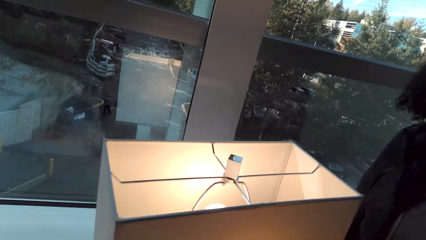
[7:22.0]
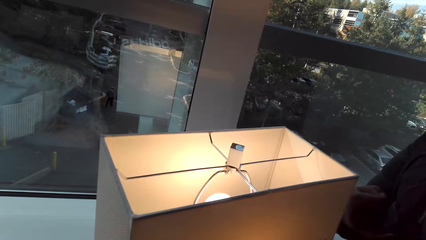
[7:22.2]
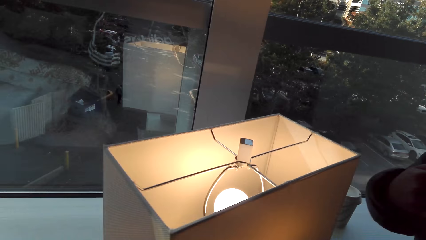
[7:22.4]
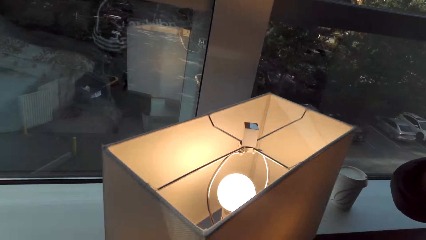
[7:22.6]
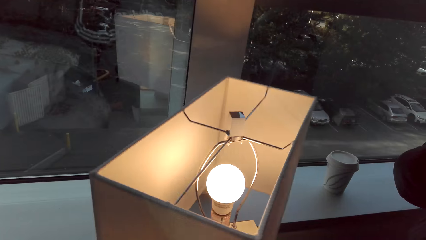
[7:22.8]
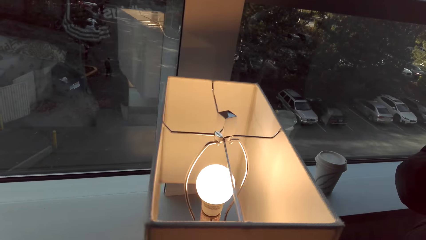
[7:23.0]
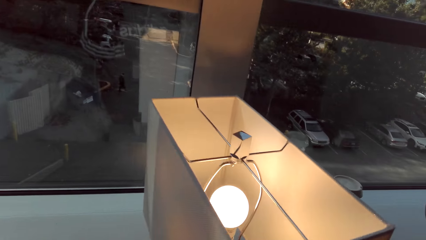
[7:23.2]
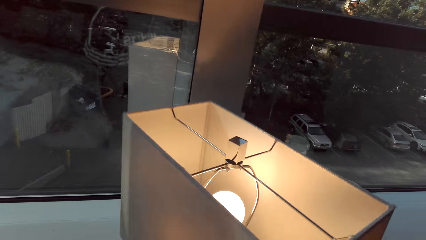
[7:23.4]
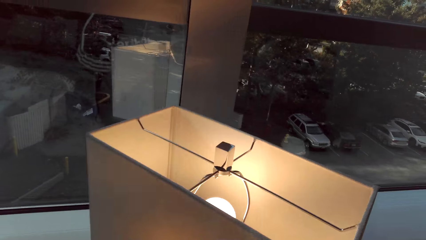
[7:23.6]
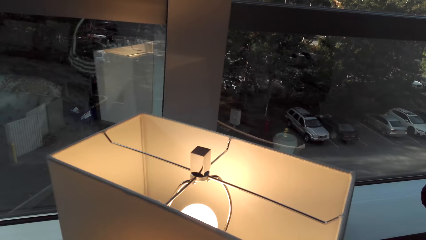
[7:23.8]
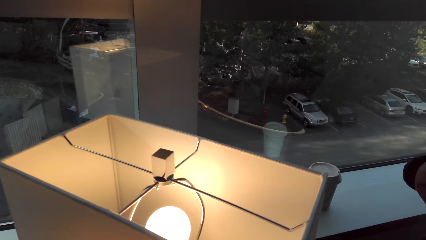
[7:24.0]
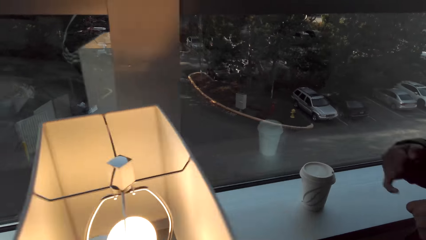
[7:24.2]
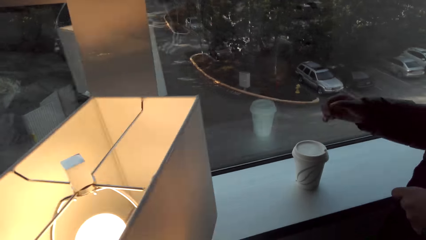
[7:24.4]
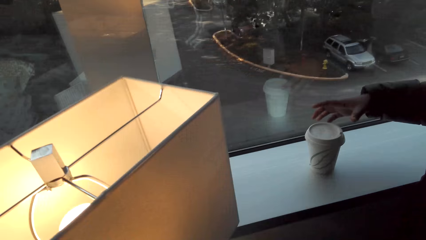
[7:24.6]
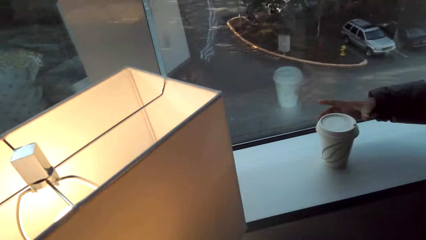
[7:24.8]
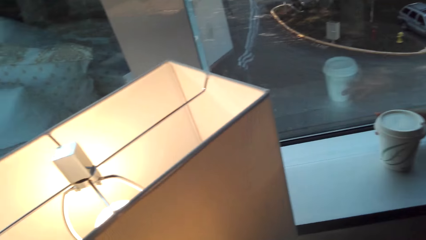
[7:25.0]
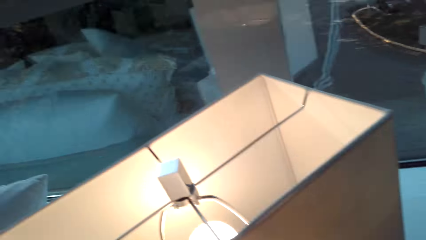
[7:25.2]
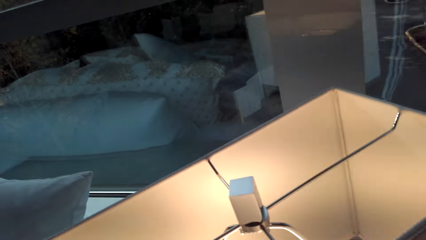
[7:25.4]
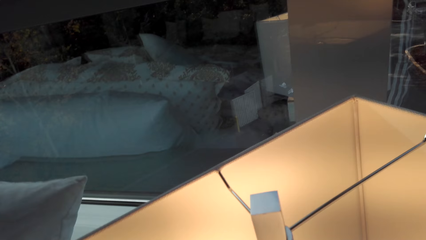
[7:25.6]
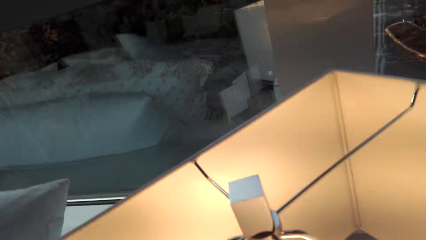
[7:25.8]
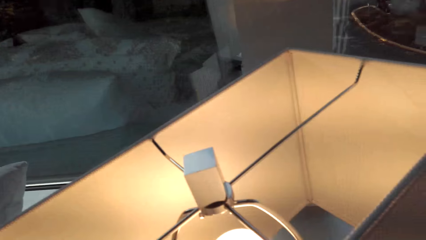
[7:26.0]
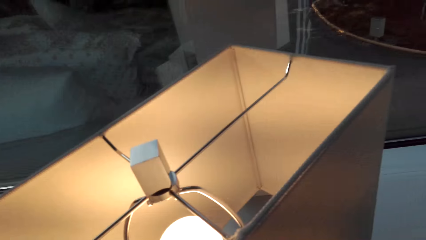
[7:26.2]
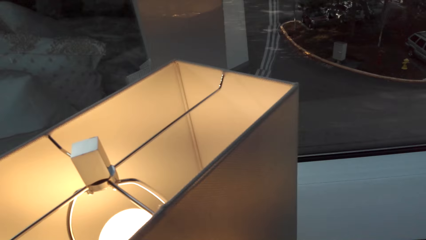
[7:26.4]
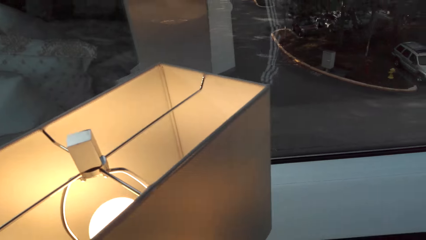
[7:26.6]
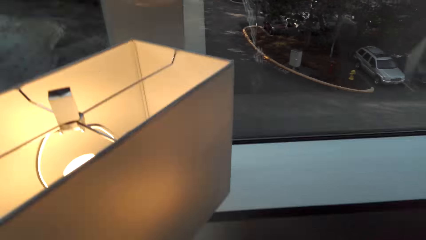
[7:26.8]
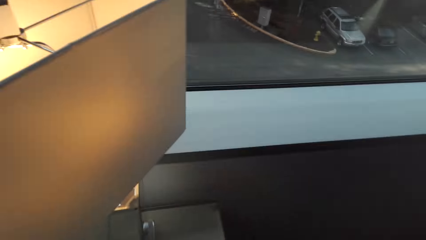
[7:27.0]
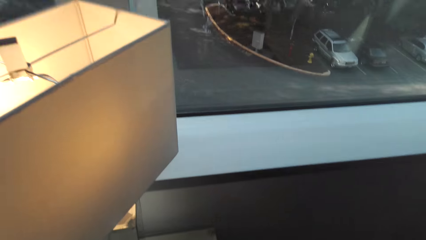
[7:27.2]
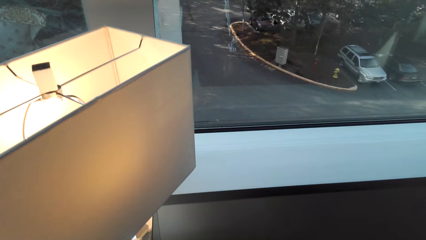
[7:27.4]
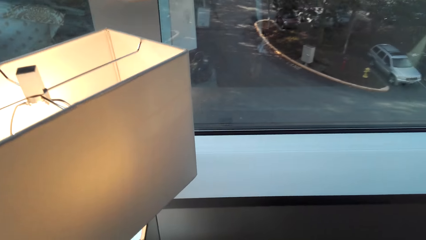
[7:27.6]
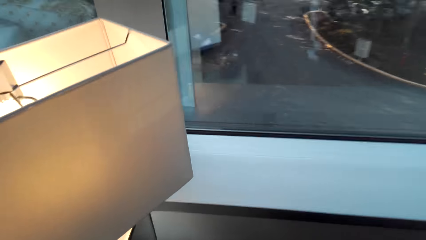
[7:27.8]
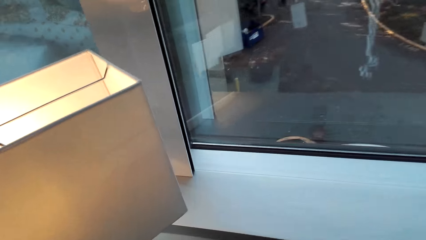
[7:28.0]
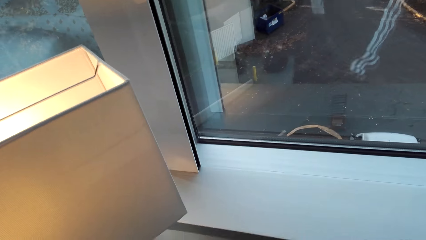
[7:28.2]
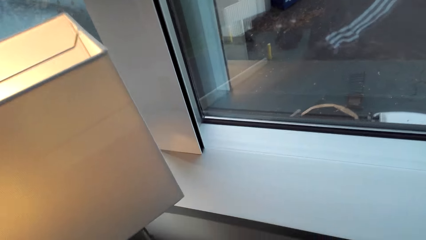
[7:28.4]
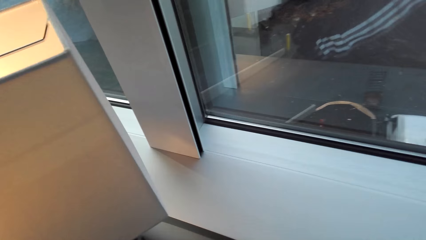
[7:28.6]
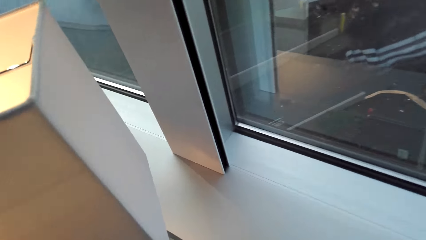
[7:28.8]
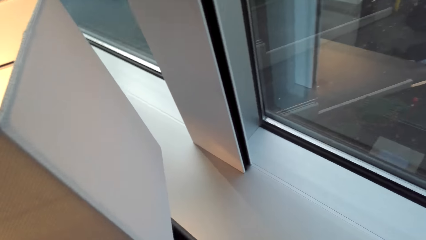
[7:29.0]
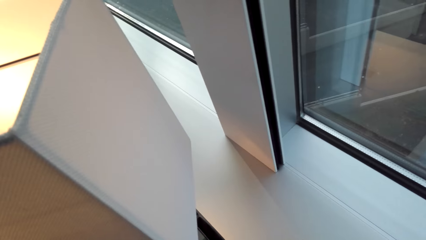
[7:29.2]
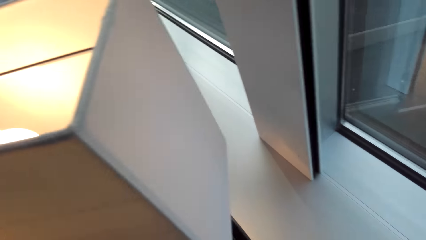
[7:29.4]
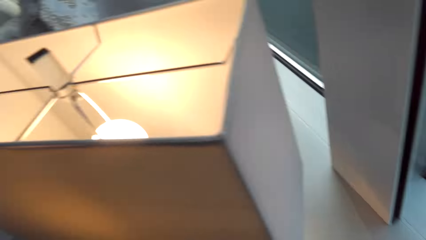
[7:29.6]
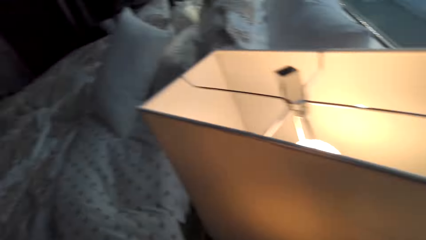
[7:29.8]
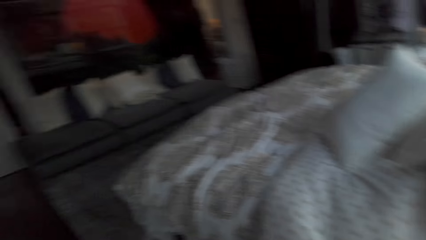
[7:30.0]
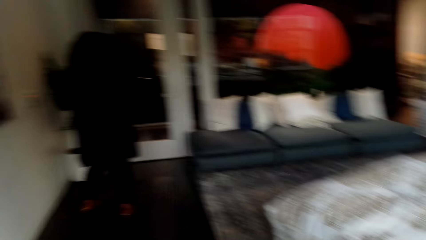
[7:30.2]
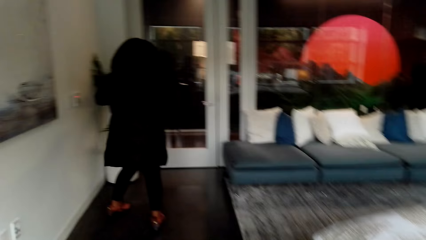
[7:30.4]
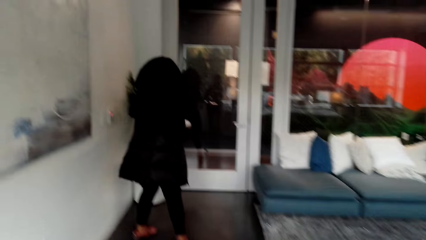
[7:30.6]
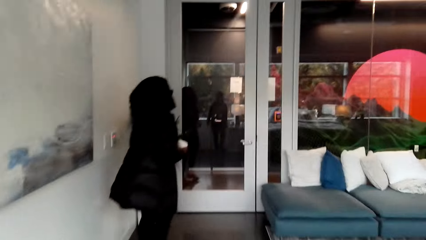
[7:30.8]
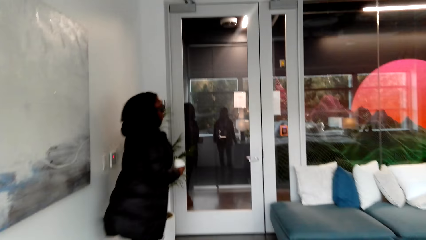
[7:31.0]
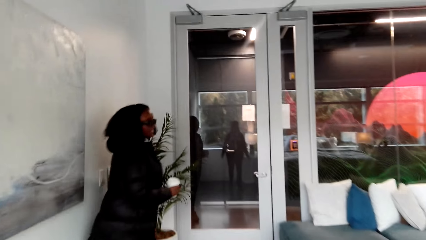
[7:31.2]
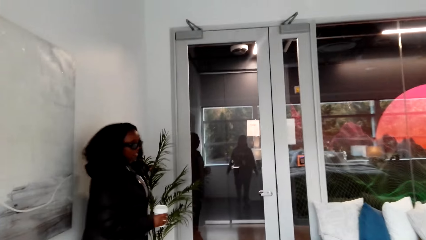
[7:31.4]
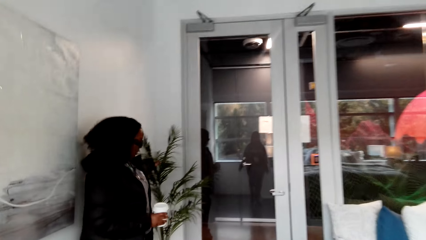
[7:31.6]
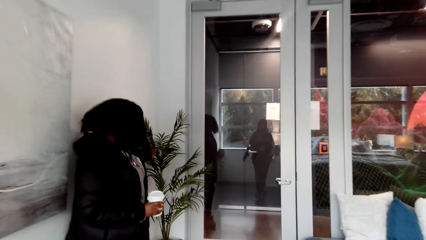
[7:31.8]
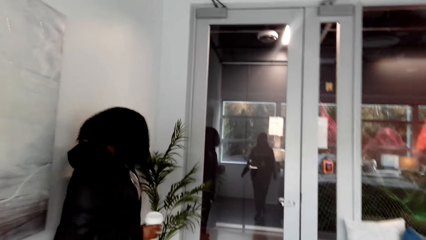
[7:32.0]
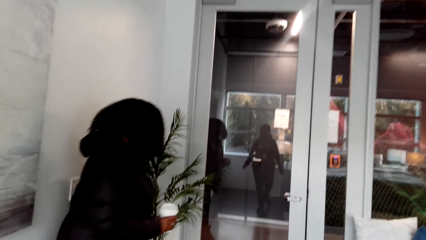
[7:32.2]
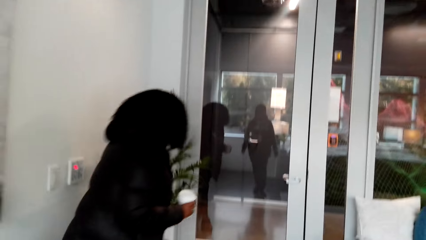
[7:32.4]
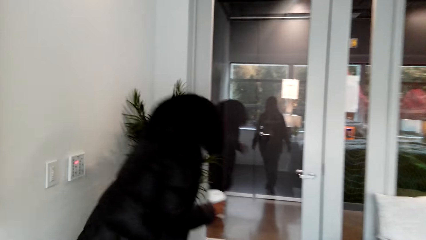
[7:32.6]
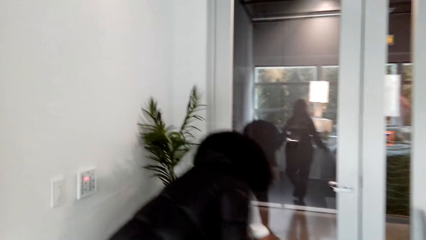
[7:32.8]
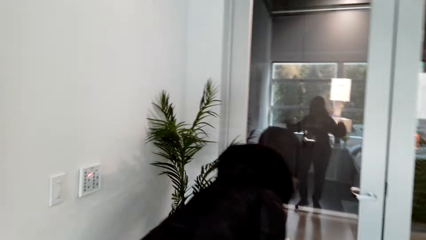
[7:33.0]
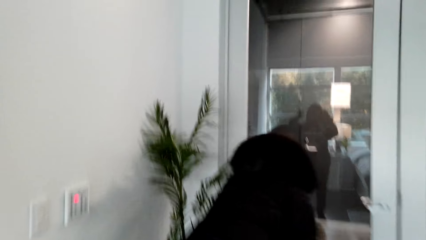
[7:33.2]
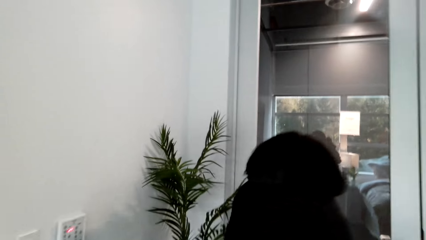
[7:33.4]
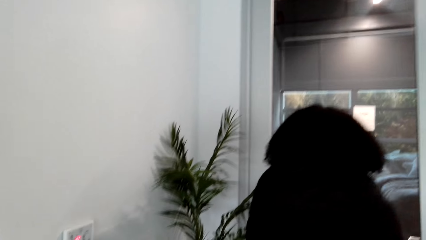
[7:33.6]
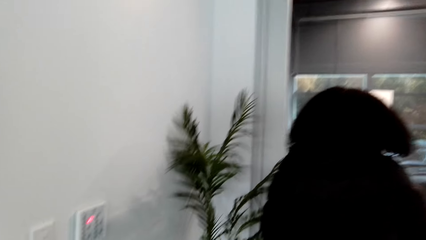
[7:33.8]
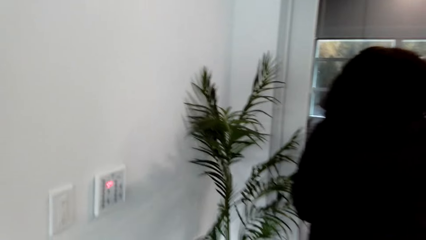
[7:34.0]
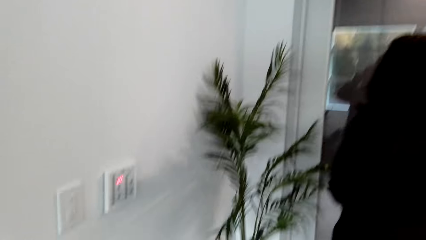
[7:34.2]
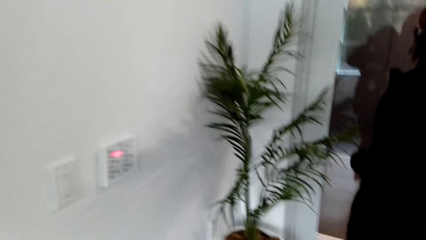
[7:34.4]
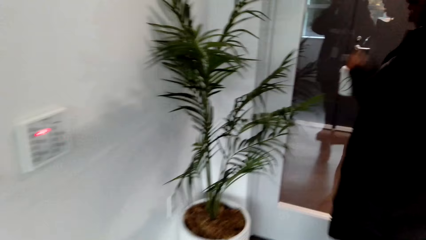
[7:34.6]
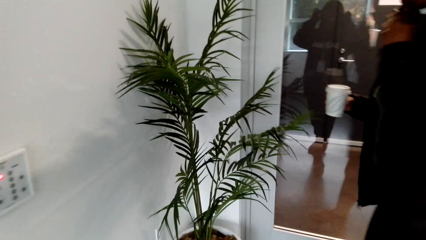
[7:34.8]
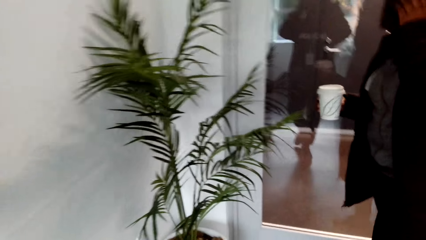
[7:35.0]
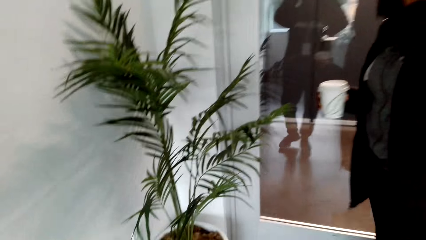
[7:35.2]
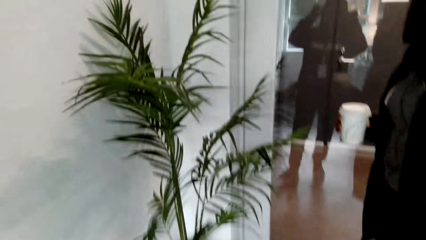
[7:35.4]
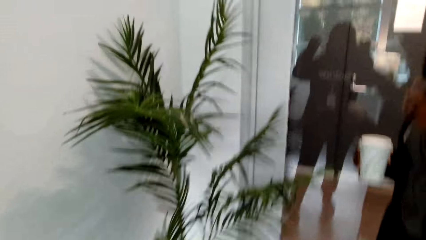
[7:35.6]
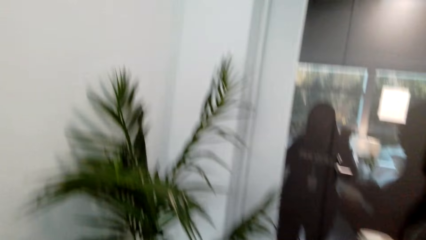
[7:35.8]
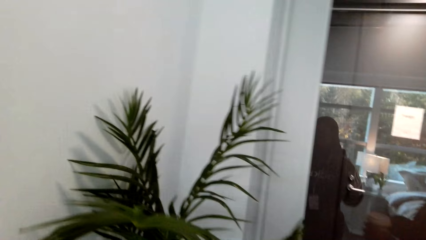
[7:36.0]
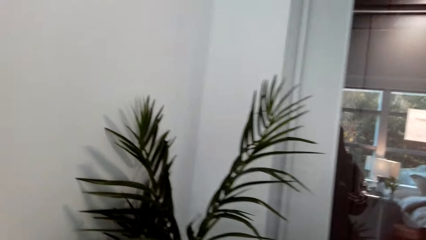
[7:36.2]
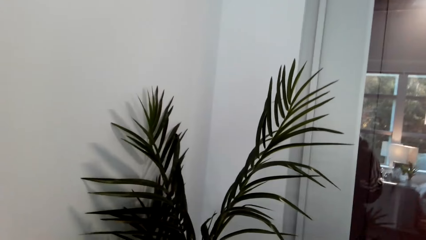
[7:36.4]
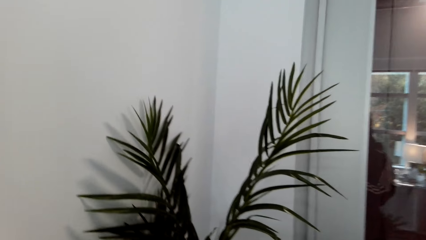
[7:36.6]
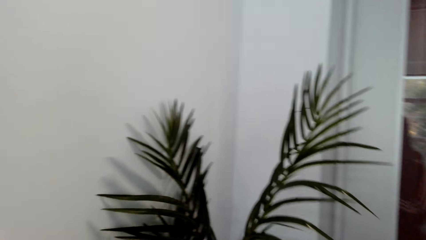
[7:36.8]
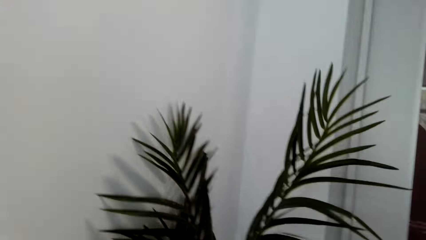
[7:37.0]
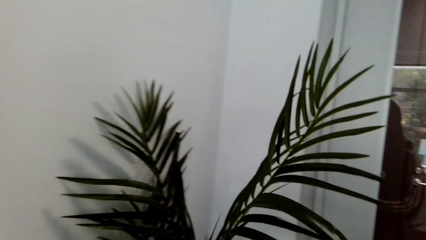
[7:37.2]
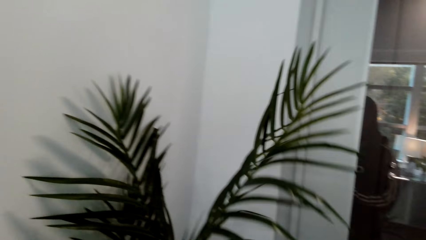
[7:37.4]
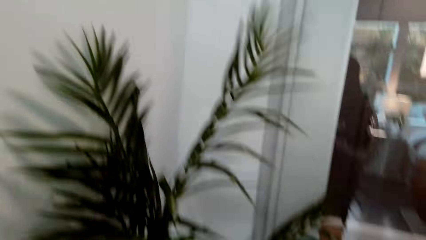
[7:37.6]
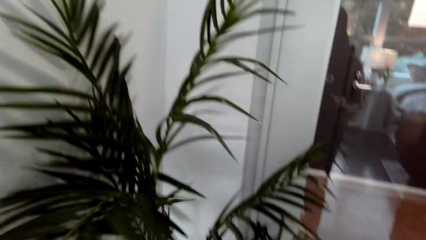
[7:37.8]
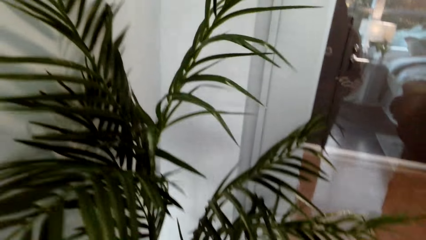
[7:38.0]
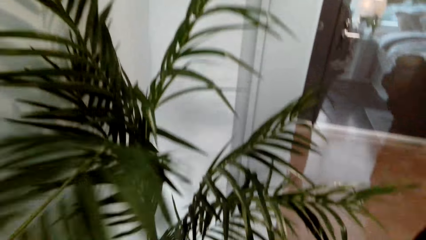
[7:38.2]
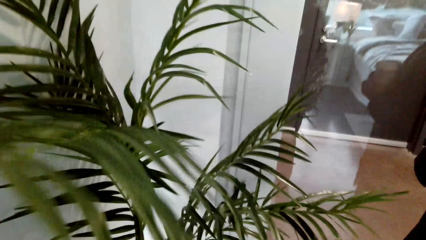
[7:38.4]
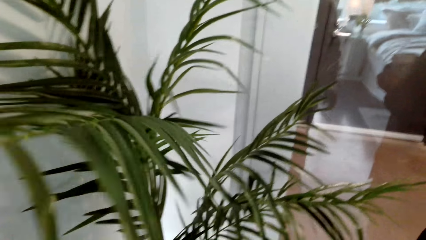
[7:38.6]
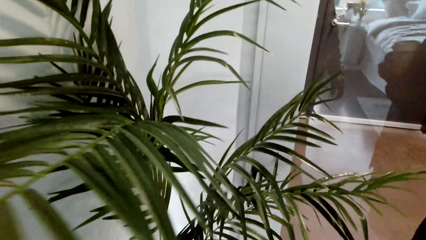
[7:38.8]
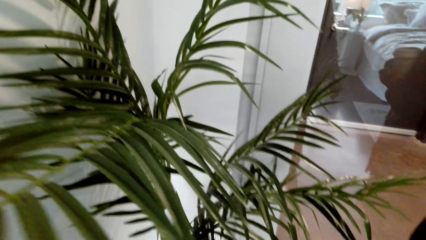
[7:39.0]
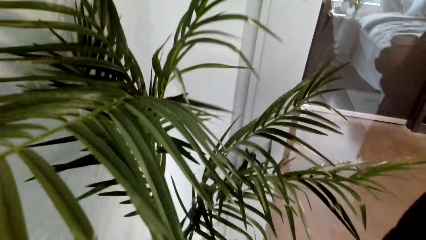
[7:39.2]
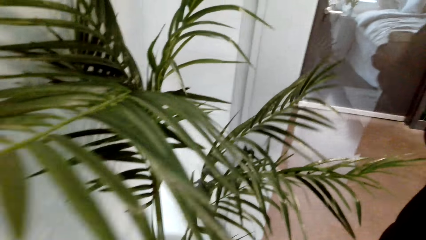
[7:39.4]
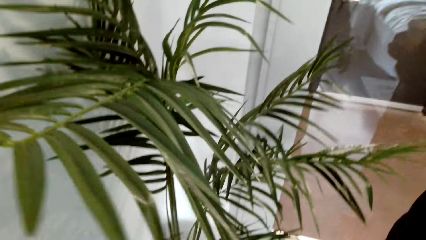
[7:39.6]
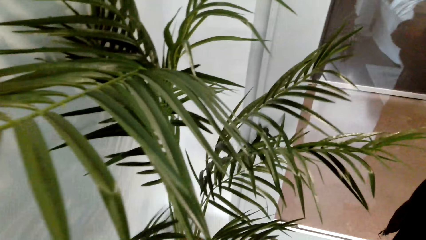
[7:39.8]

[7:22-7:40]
A woman talks to the camera wearer. The woman talks to the camera wearer again. The camera wearer talks to the woman. The woman picks up the coffee cup. The camera wearer talks to the woman. The woman talks to the camera wearer. The woman talks to the camera wearer again. The camera wearer looks at the woman. The woman holds a plant. The camera wearer talks to the woman. The woman talks to the camera wearer. The camera wearer talks to the woman. They hold the plant.
